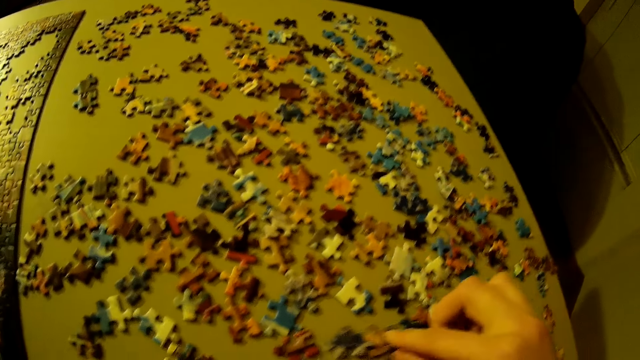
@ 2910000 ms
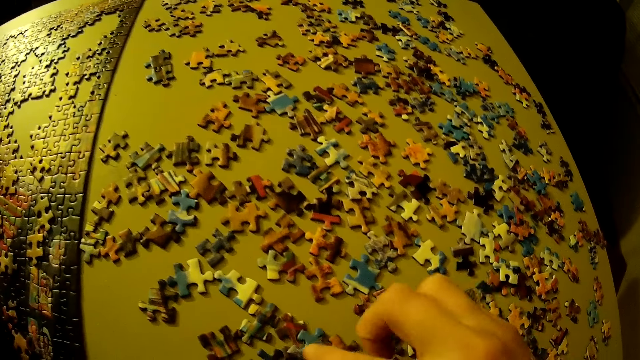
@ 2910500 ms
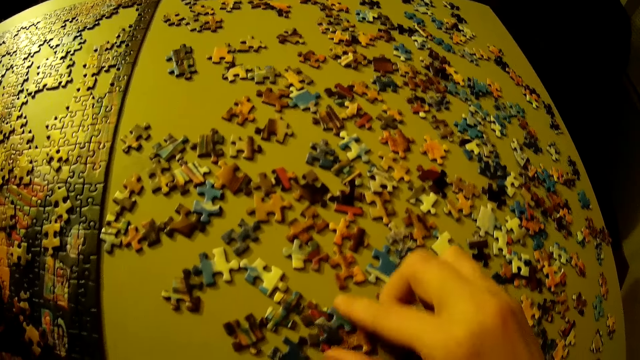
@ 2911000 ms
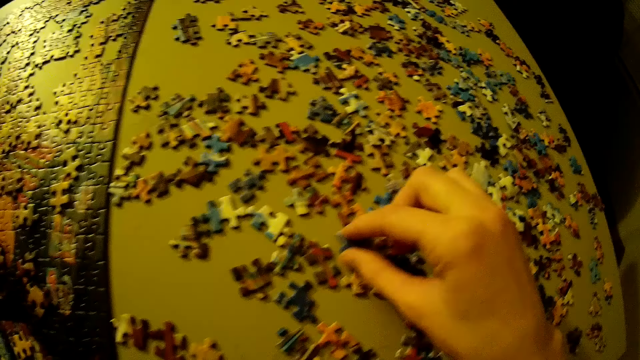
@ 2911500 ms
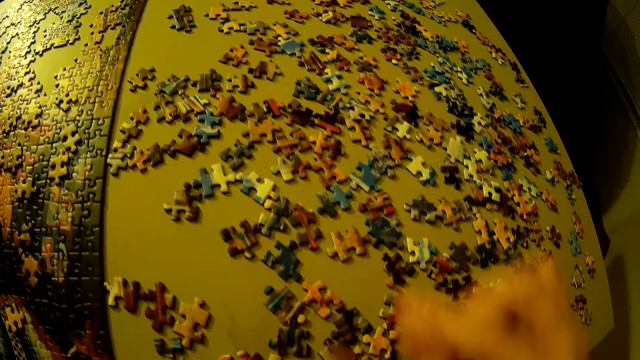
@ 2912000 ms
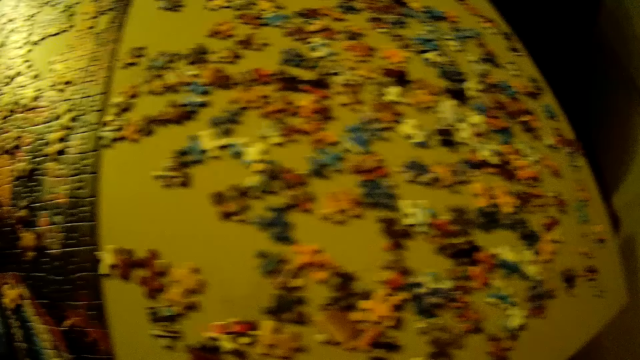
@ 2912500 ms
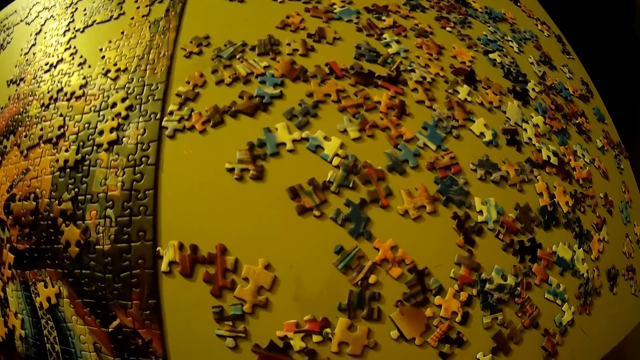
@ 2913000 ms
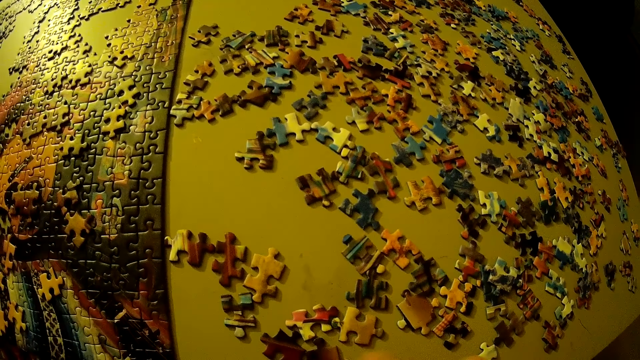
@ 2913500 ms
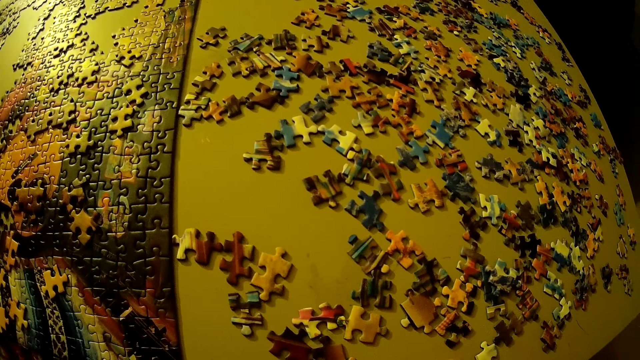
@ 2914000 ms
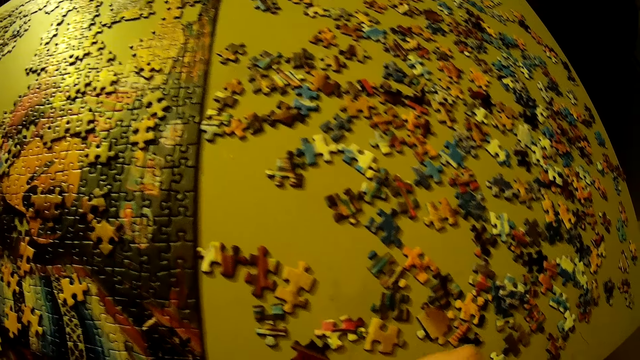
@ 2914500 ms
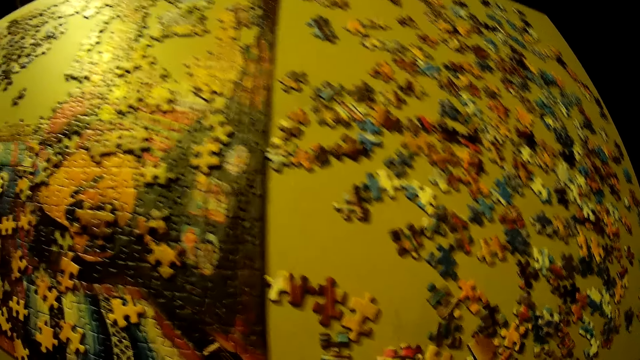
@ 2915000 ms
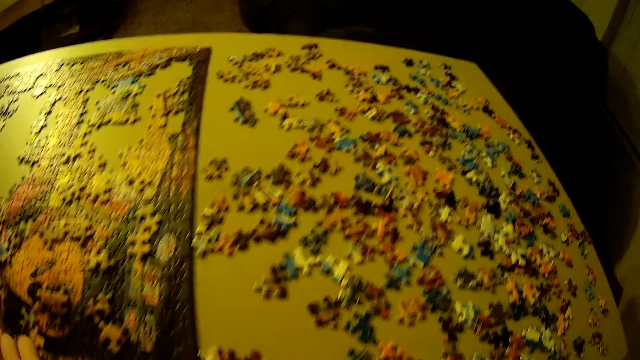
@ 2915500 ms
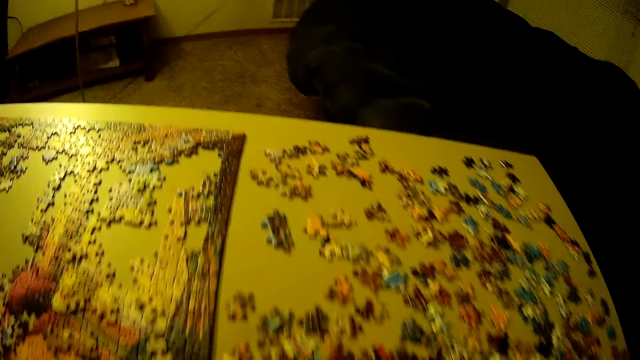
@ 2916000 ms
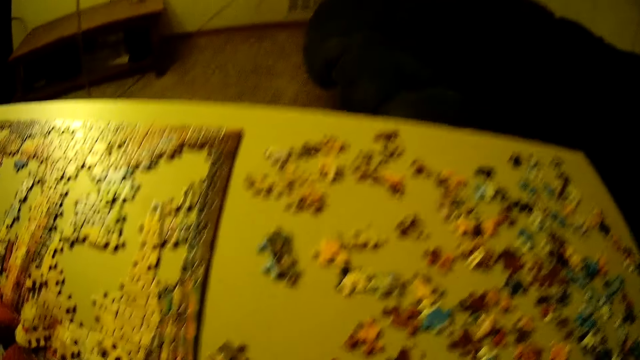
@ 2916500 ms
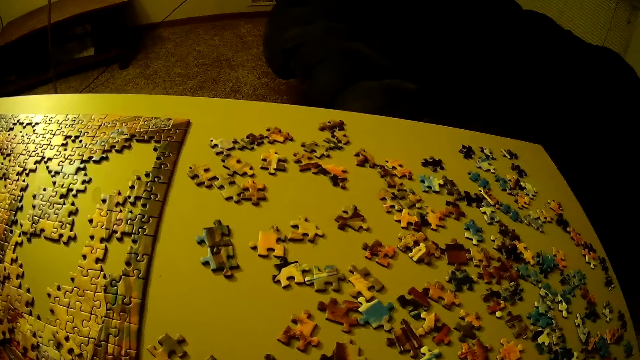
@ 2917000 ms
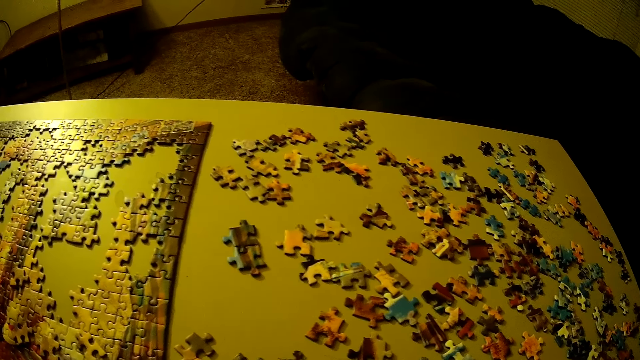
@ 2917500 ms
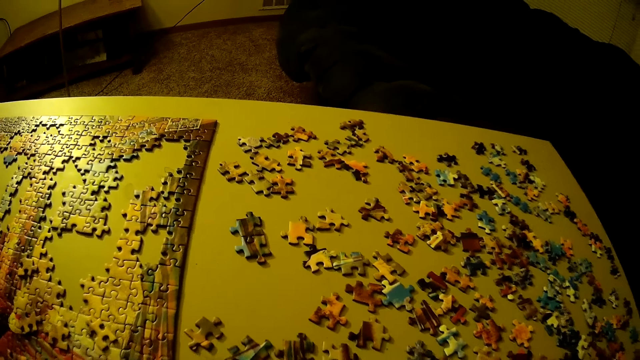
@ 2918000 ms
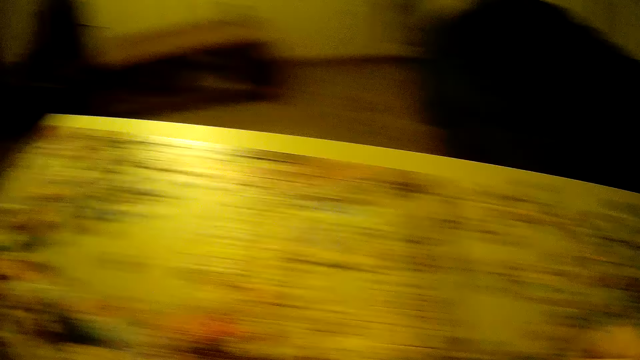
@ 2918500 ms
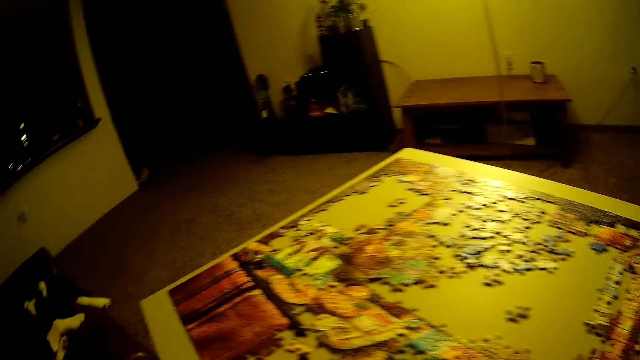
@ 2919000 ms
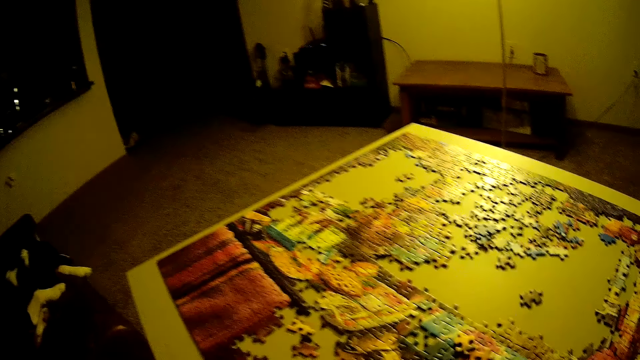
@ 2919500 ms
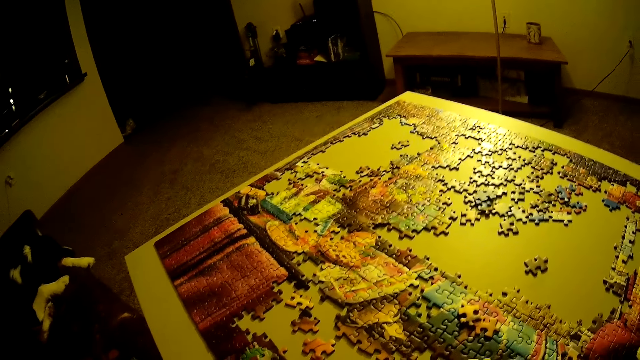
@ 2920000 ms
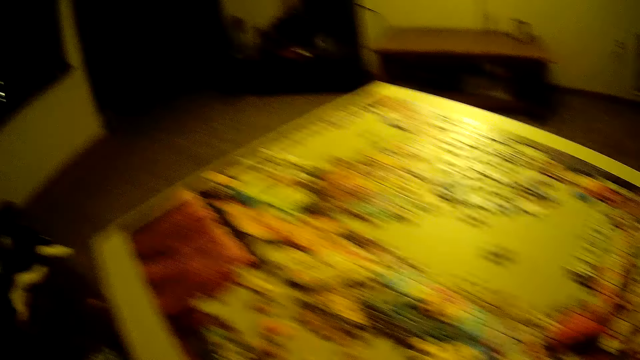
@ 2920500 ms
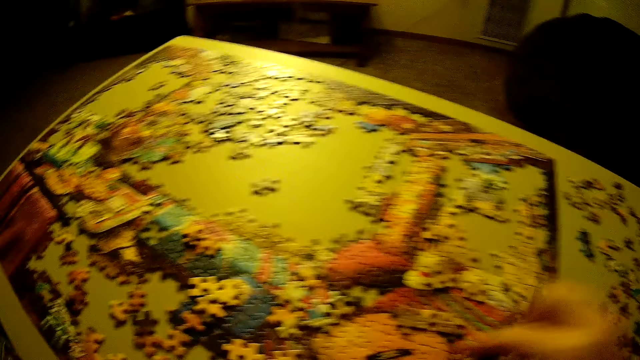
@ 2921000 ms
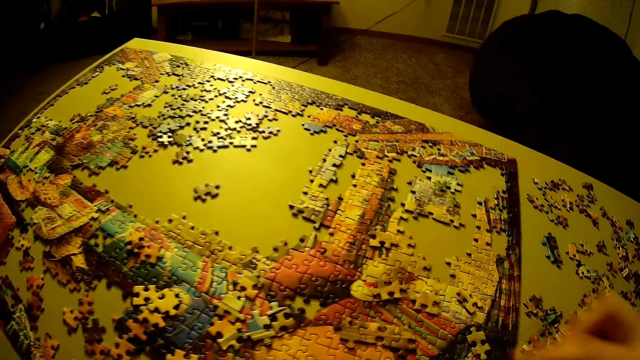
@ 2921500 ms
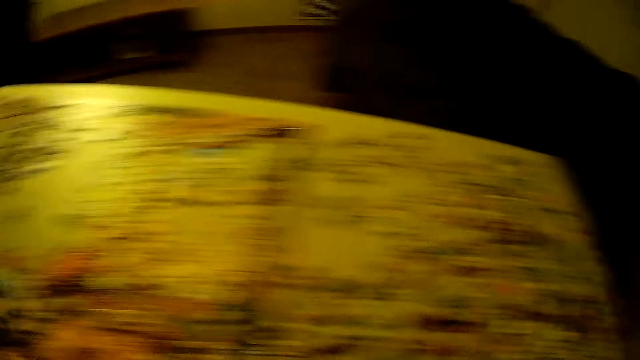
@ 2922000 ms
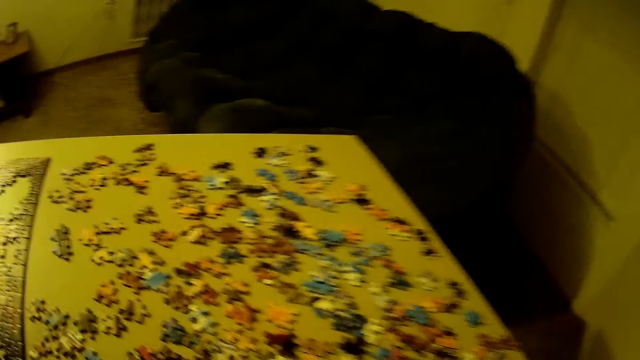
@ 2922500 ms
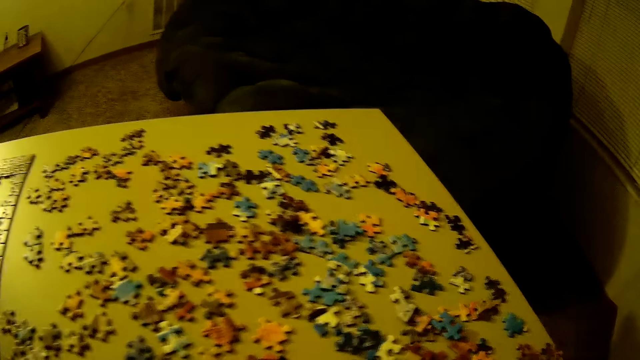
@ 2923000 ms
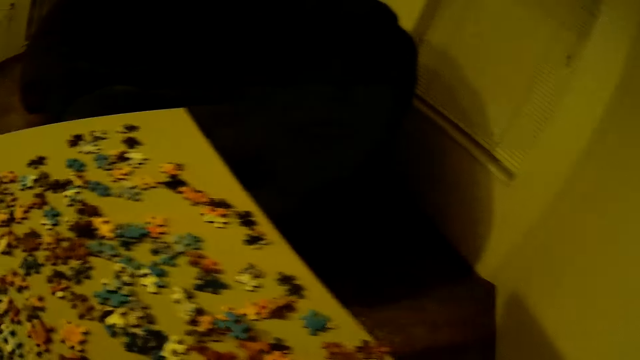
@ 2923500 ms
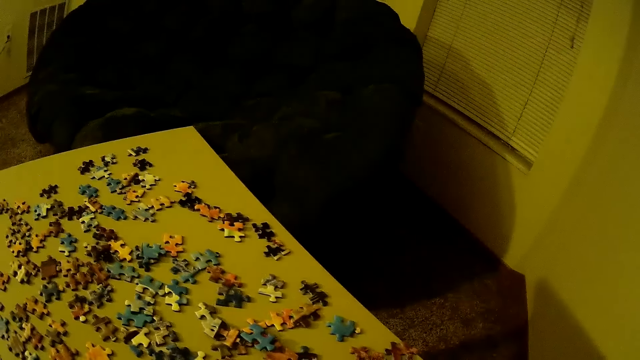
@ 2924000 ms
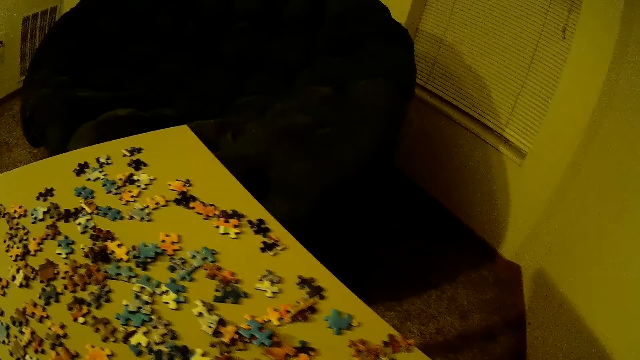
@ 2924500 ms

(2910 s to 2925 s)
The camera wearer looks at the puzzle pieces. They pick up another piece of puzzle on the table. They place the piece of puzzle on the table. They pick up another piece of puzzle on the table. They place the piece of puzzle on the table. They look at the puzzle pieces.

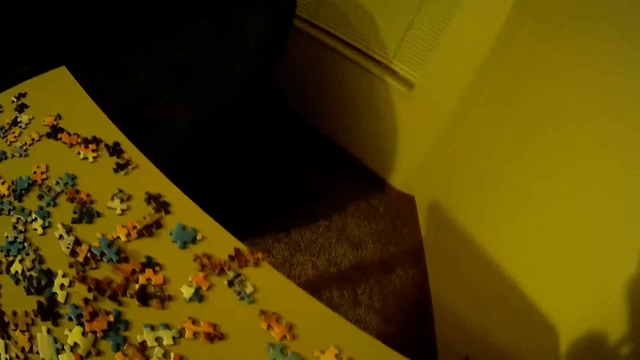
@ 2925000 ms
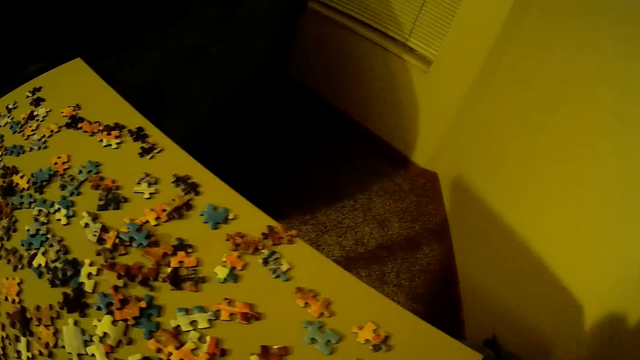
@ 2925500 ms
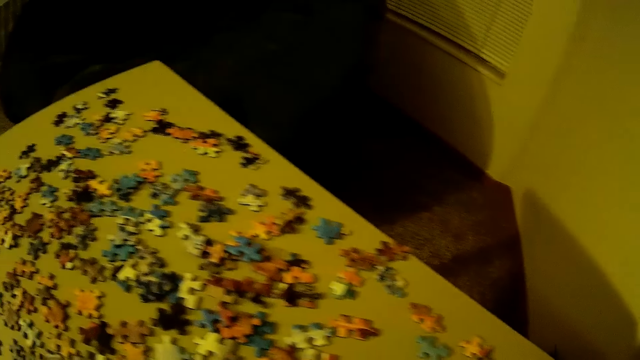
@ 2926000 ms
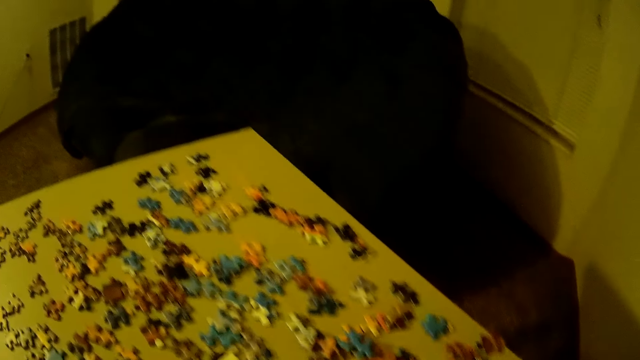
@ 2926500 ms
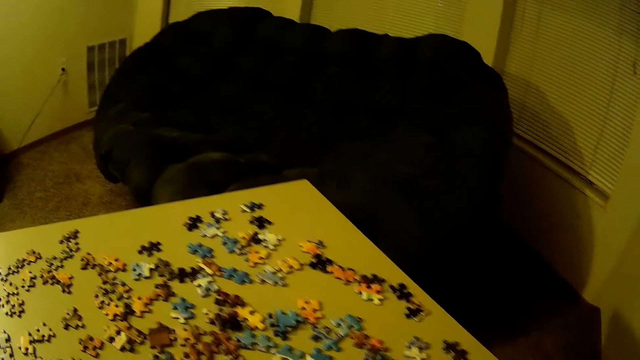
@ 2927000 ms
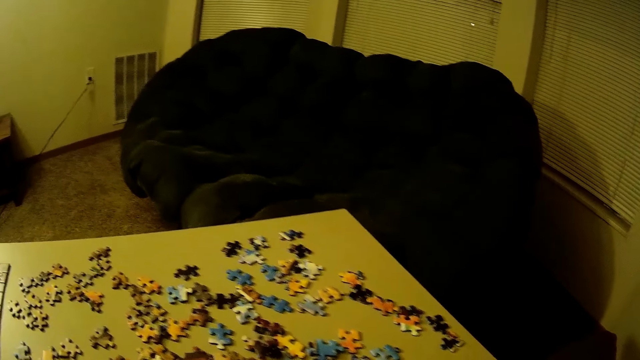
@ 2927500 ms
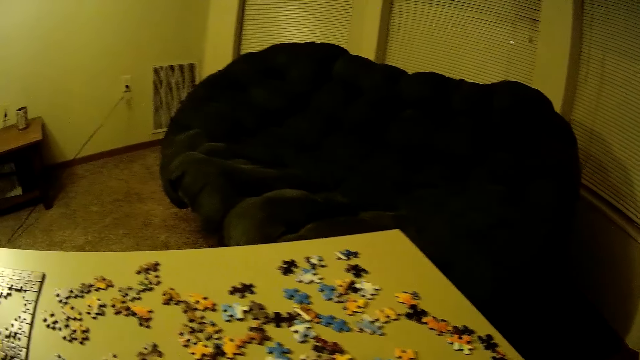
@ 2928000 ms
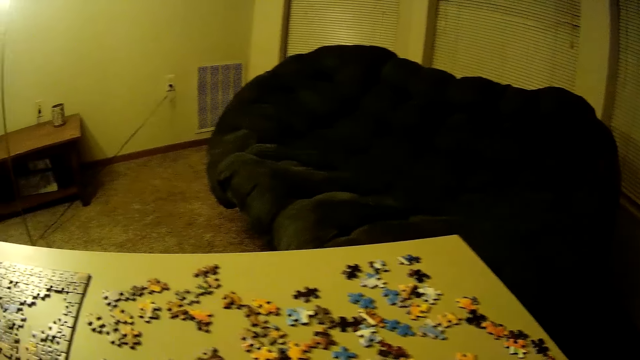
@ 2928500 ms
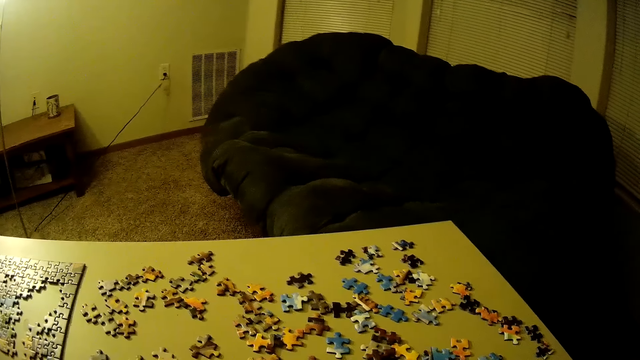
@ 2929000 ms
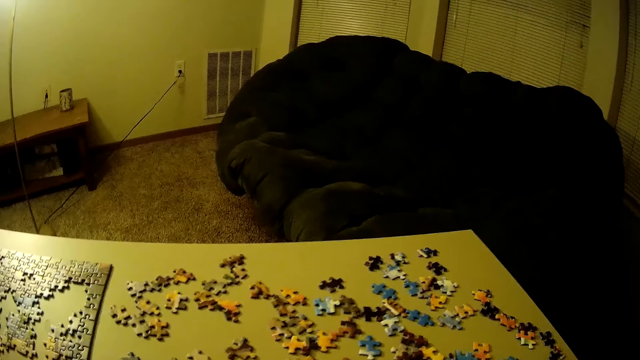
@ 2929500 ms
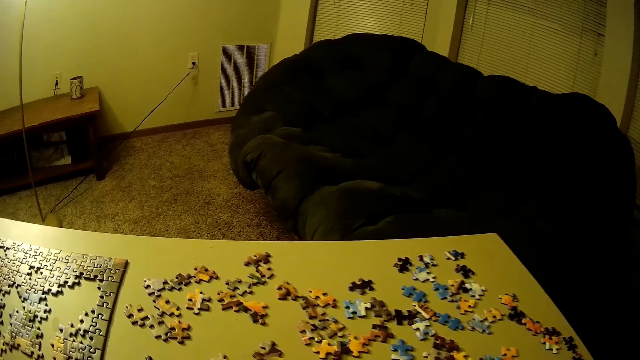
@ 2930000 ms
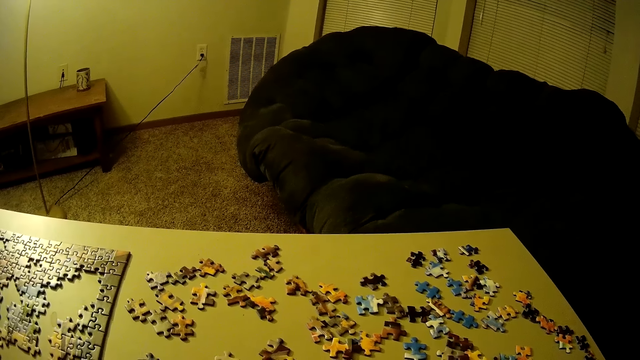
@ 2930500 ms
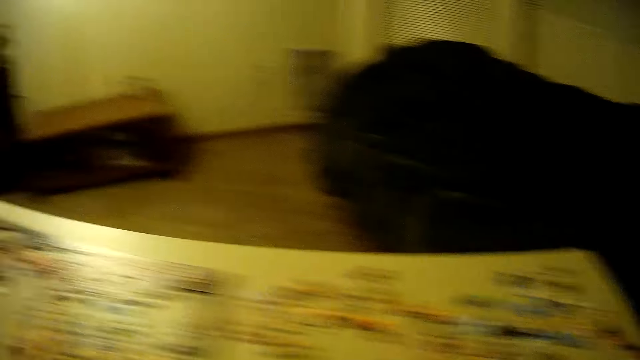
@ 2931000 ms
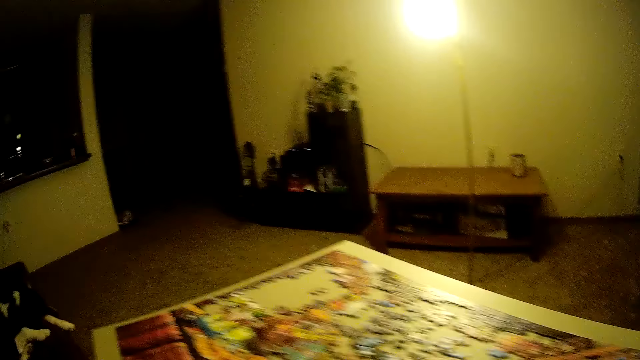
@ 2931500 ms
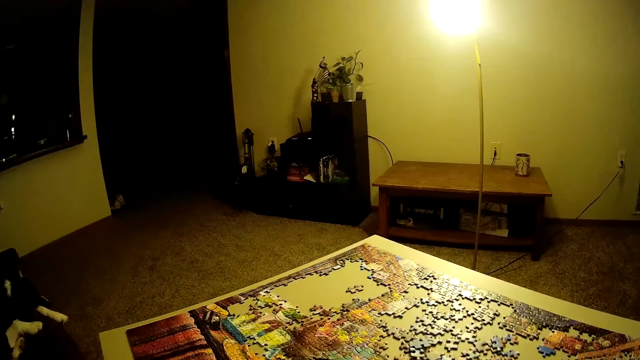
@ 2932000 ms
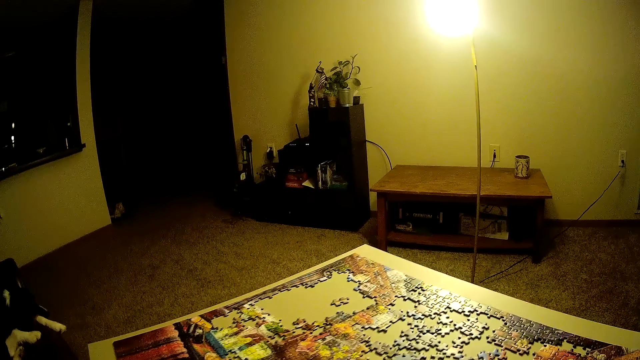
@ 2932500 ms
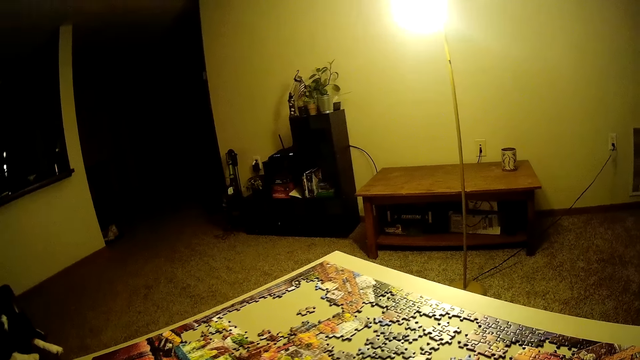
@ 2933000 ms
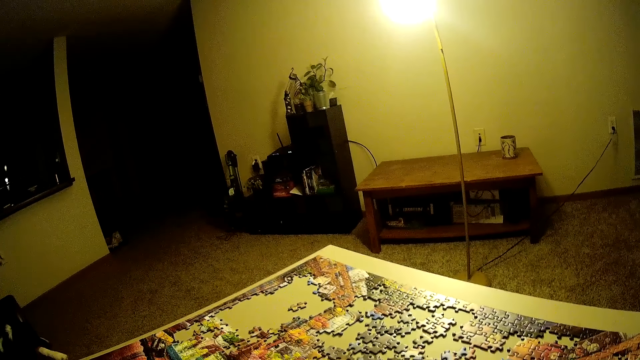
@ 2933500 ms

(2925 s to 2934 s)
The camera wearer looks at the handicraft.
